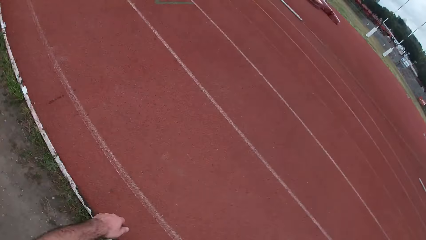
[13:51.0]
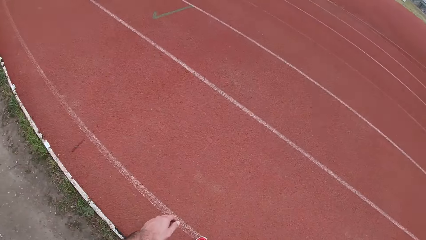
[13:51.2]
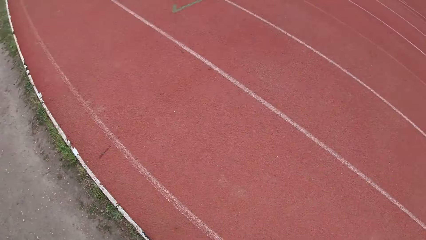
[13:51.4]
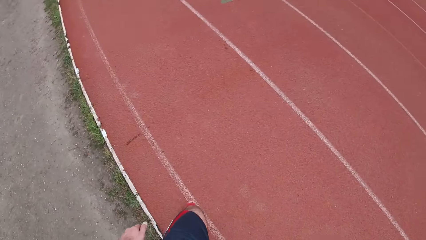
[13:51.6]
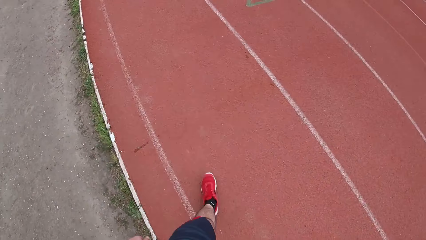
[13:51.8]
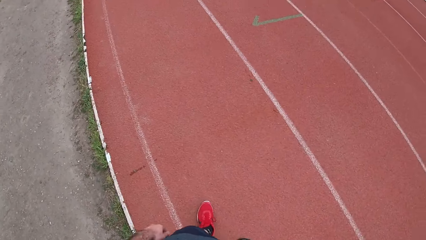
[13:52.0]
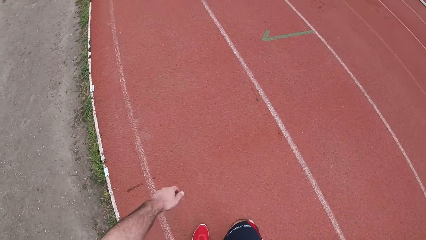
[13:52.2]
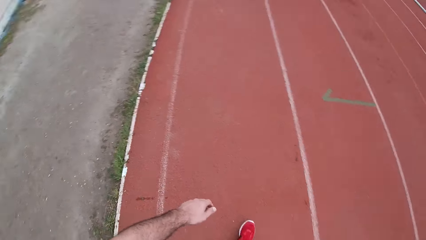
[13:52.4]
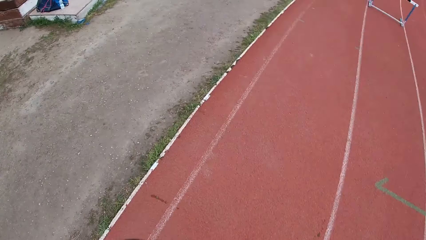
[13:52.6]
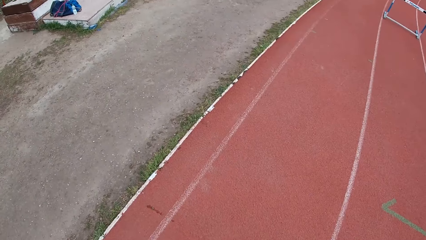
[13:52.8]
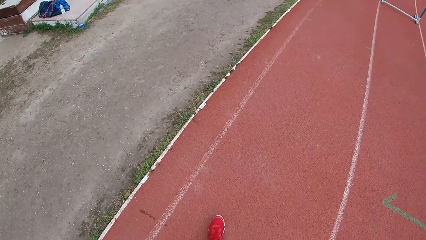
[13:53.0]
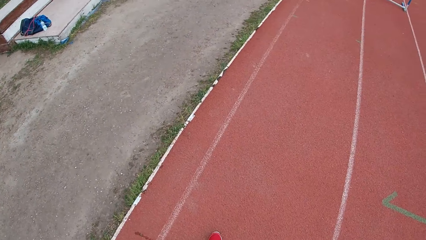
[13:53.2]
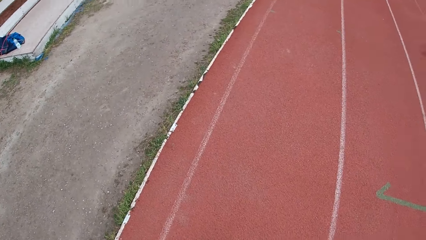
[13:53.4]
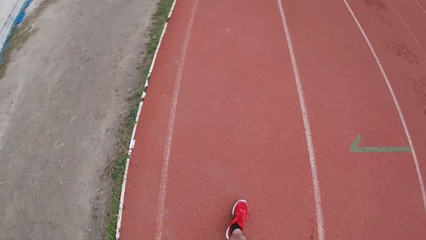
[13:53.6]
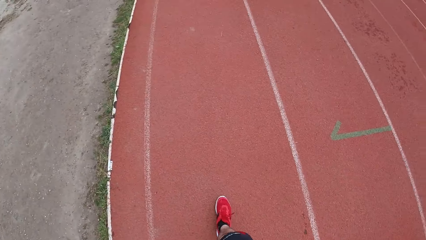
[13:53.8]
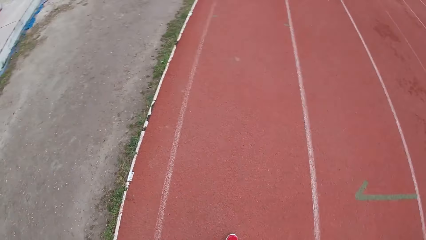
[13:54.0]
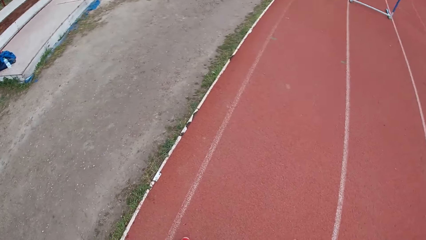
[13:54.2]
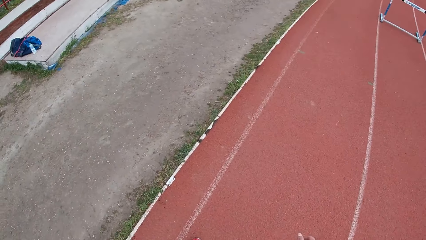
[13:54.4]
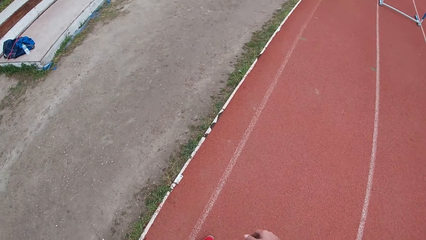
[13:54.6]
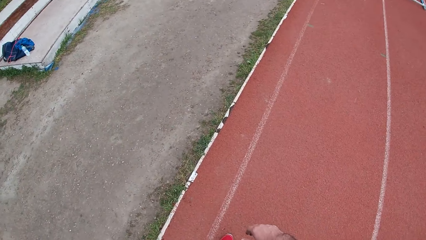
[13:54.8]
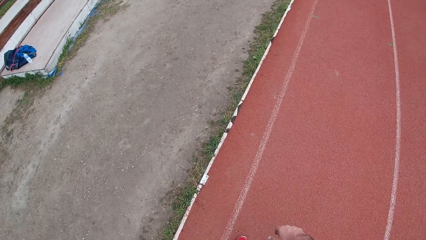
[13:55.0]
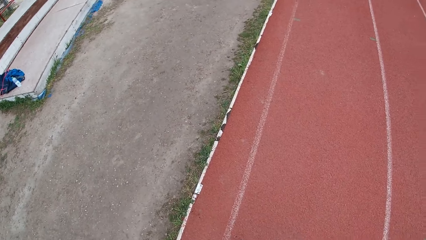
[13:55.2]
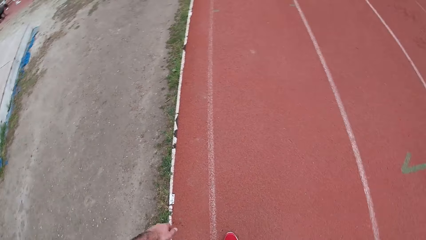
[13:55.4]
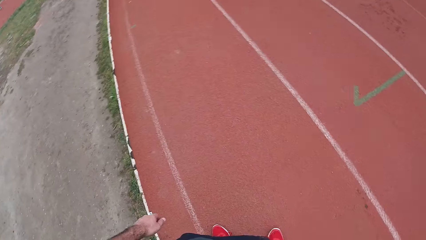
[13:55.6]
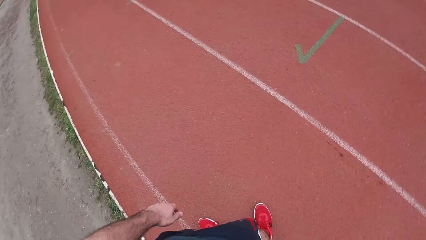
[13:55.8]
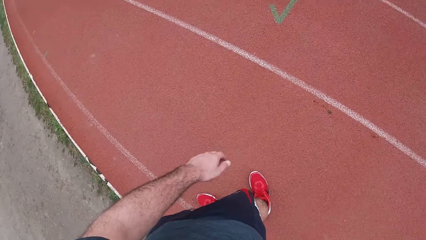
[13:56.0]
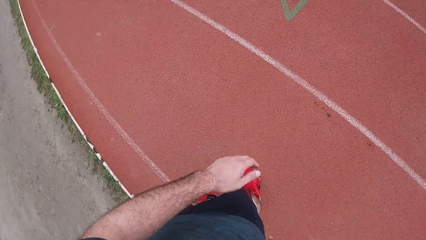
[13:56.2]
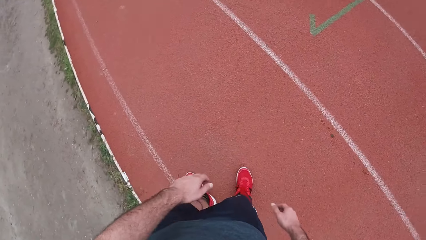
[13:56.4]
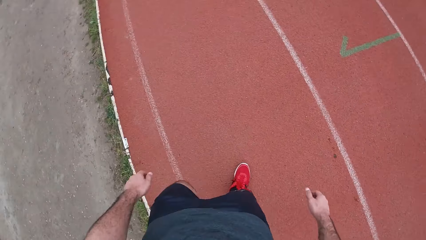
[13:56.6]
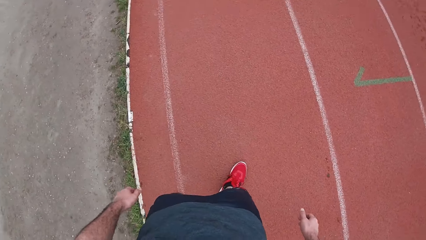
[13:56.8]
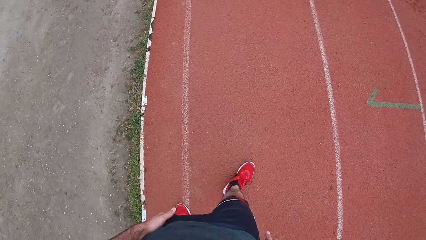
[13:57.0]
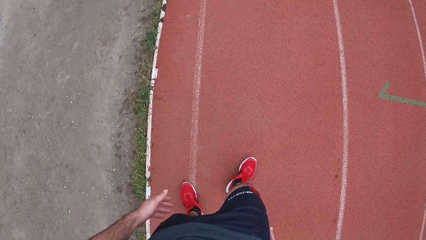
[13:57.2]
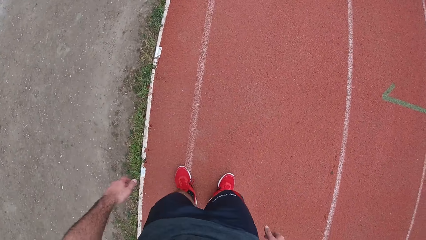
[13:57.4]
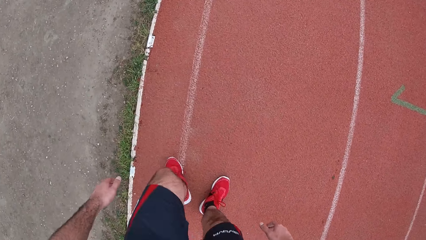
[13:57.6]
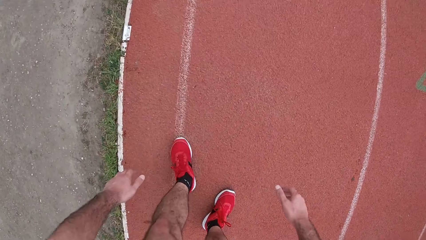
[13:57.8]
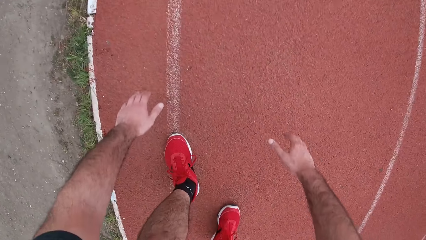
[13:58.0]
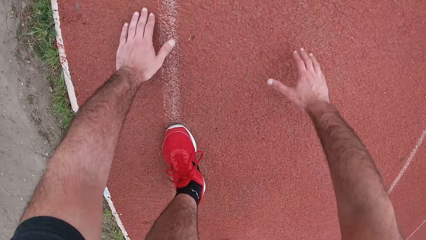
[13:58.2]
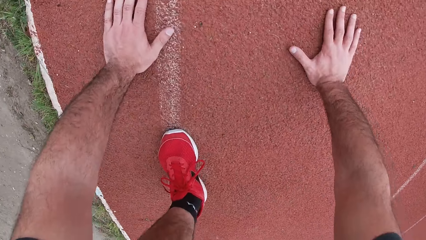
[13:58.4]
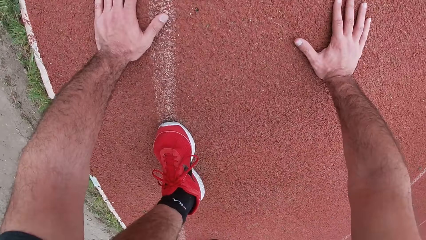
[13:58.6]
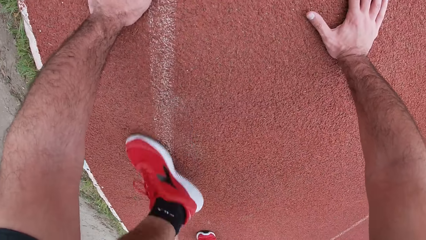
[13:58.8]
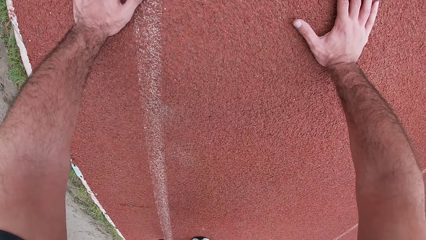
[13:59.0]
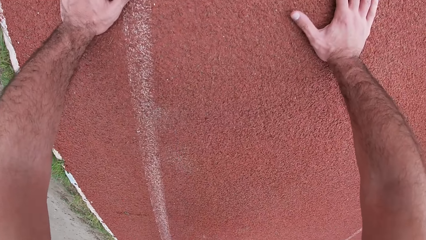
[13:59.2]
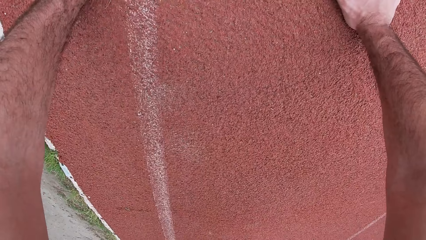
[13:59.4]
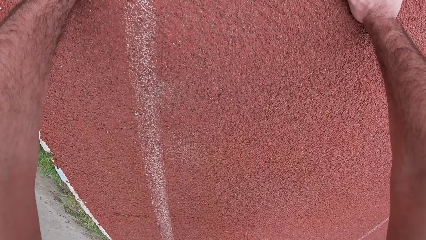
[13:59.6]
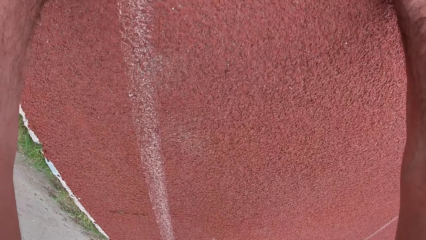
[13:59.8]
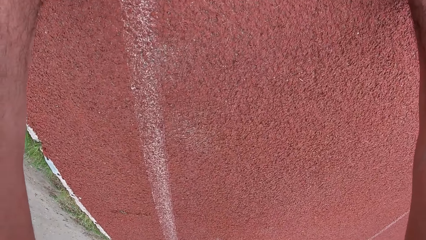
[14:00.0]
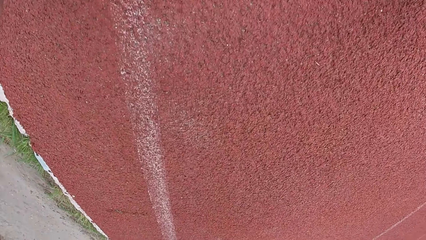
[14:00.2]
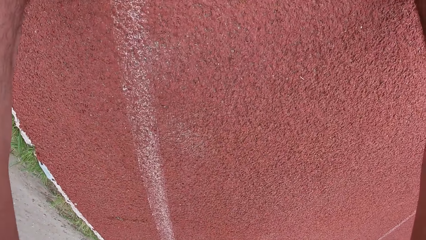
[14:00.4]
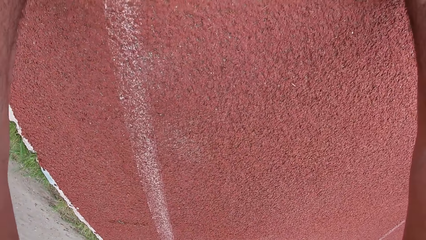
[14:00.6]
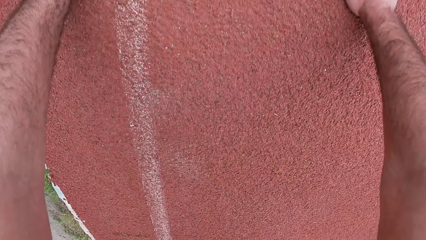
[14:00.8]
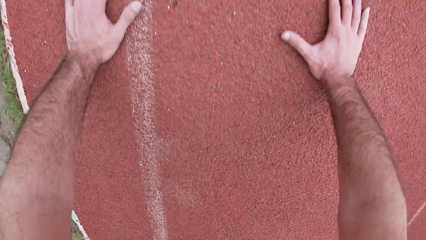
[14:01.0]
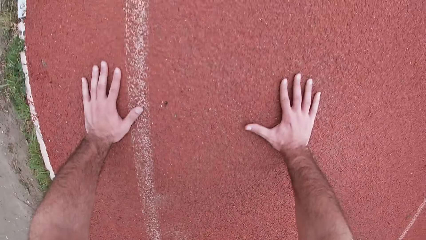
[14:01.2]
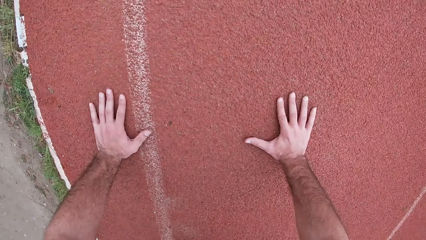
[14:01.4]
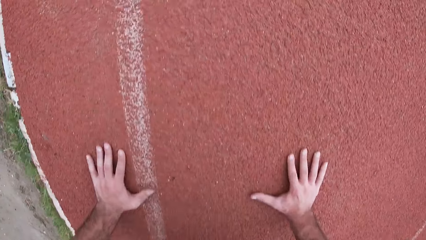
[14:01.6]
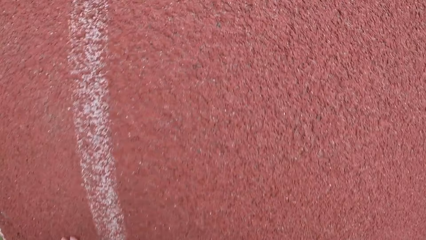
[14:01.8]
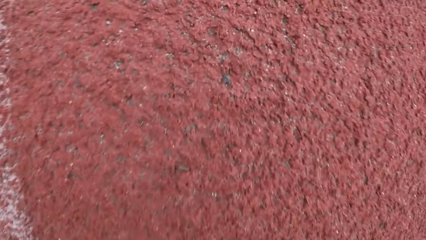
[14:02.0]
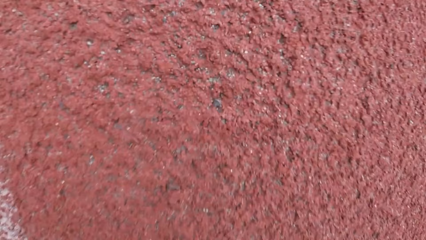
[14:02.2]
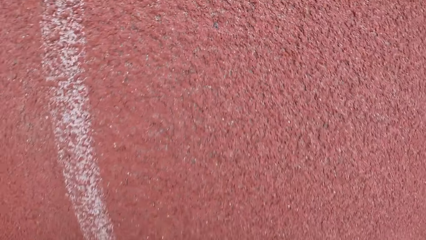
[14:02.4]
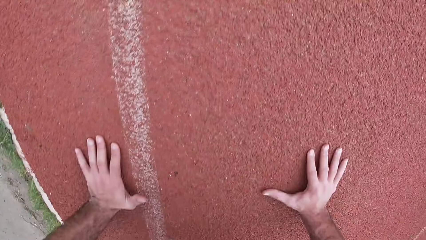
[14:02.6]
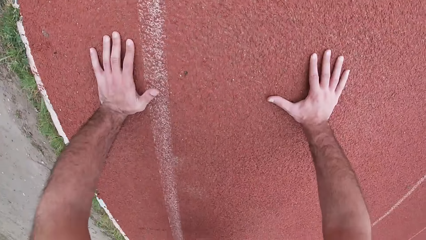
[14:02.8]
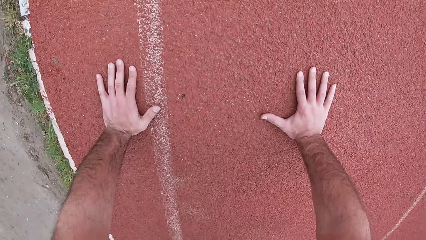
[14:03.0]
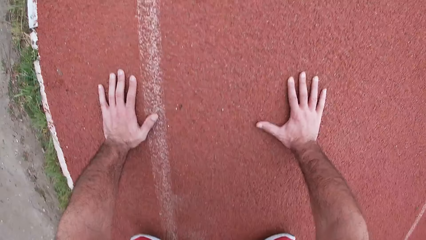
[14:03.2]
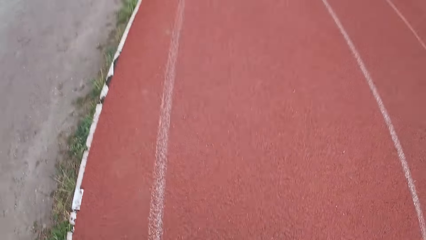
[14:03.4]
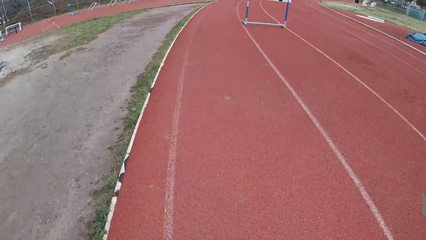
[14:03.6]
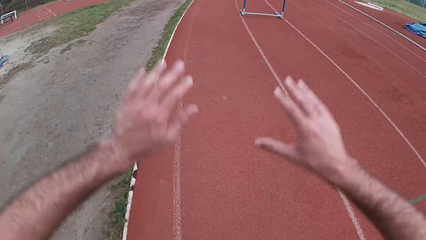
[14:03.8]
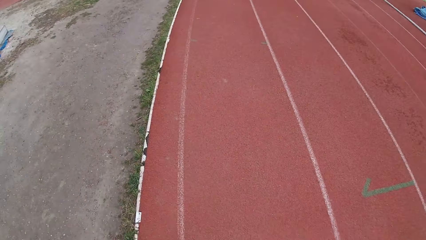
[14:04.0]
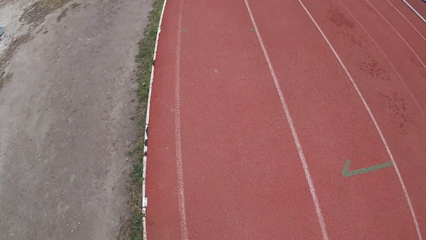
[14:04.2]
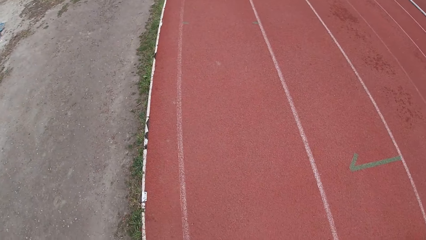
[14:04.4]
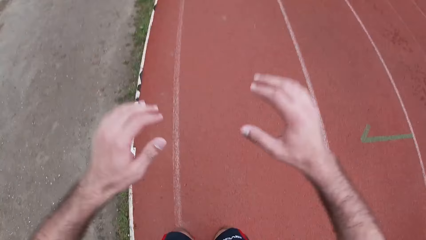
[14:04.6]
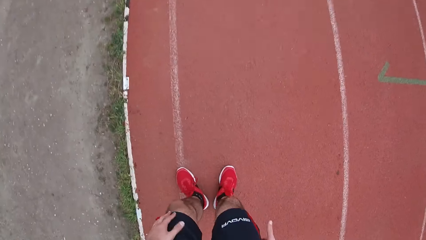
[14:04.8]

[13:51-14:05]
The camera wearer does burpees on the race track. He does press-ups while raising his hands.

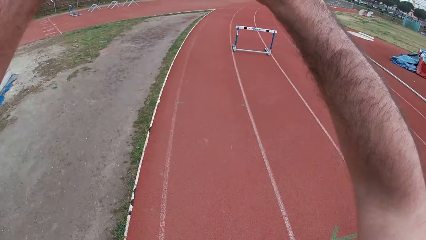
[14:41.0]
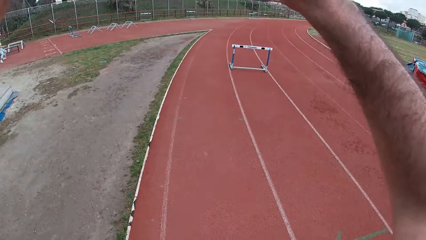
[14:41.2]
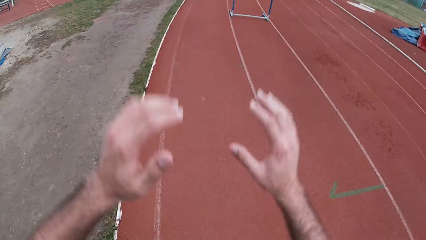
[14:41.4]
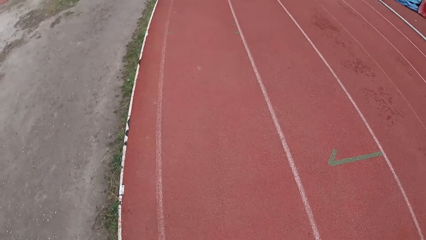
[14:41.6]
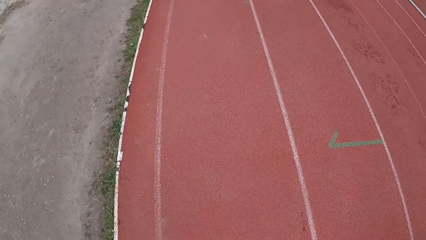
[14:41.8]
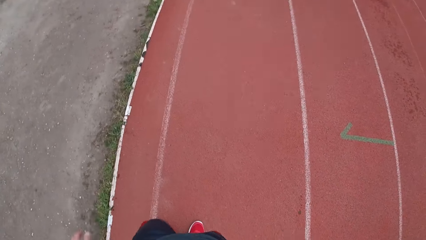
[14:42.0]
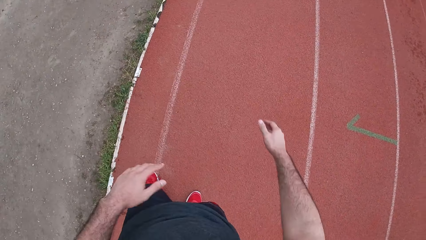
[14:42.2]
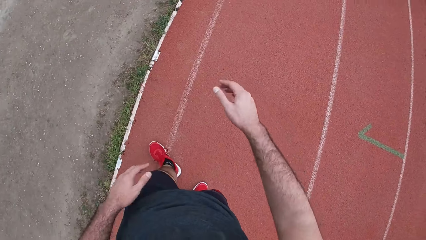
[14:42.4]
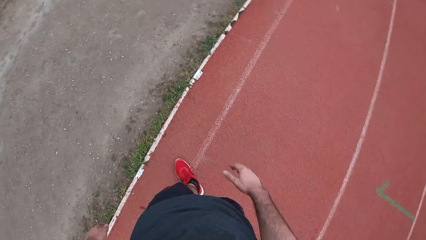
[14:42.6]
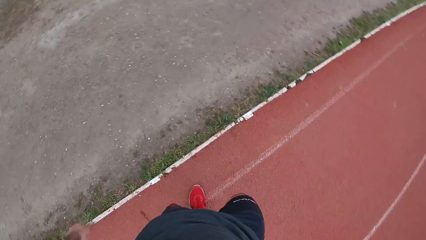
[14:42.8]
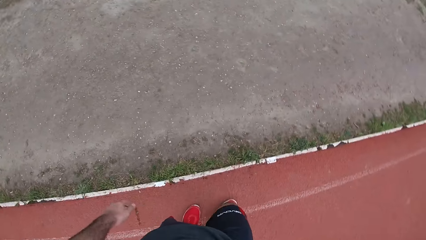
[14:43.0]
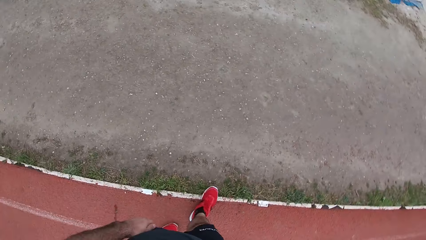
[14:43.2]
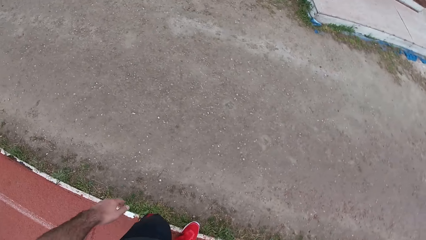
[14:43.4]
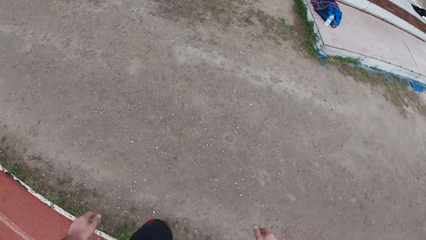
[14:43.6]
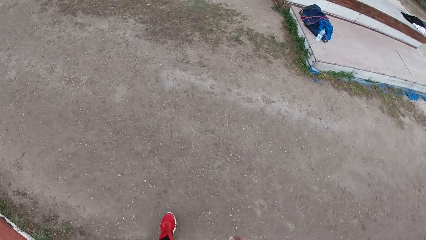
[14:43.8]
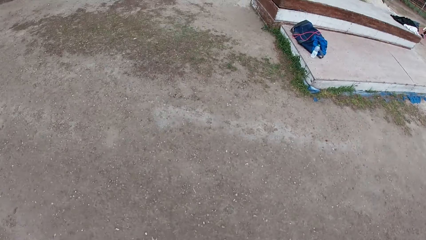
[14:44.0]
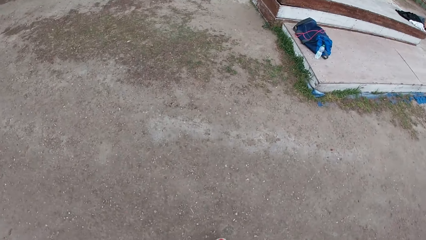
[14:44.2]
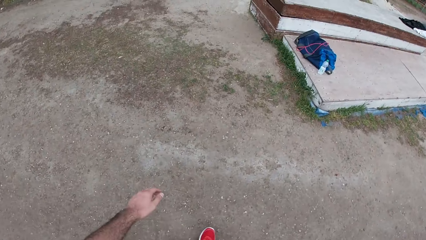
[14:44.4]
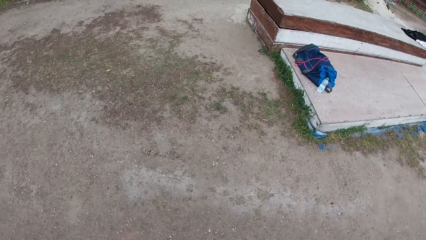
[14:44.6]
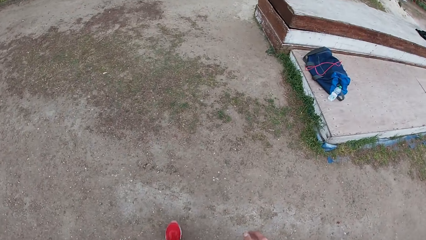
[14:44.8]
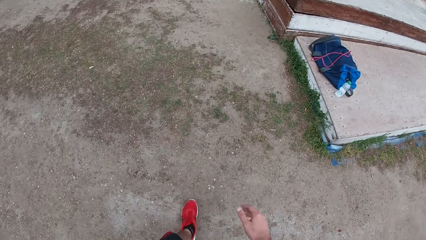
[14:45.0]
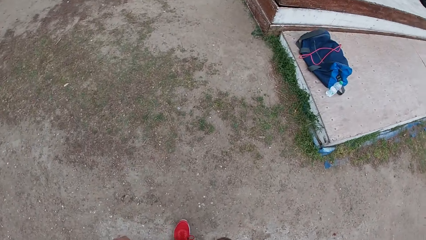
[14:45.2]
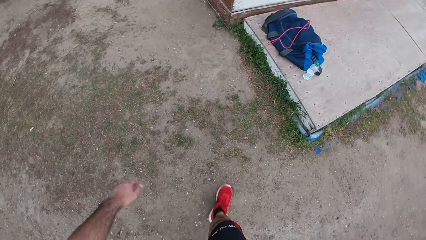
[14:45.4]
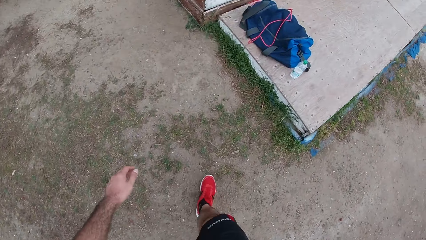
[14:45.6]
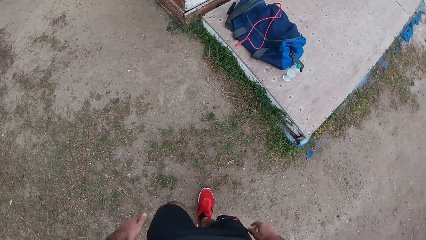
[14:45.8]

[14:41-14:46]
The camera wearer walks on the field towards a skipping rope.
